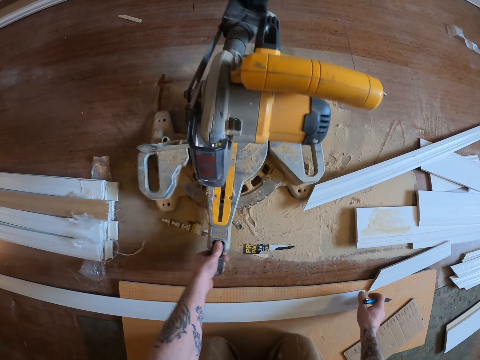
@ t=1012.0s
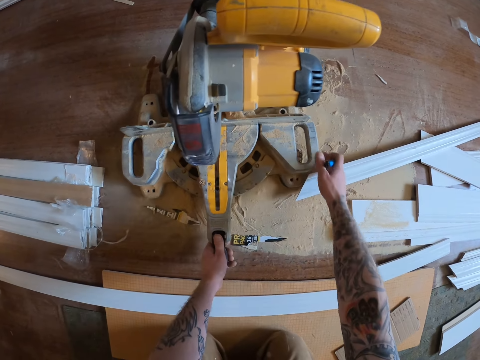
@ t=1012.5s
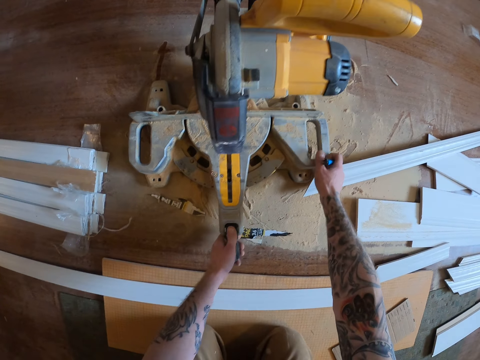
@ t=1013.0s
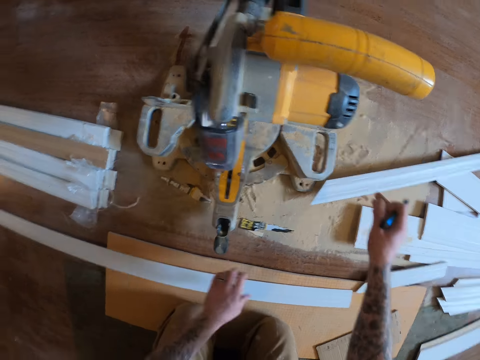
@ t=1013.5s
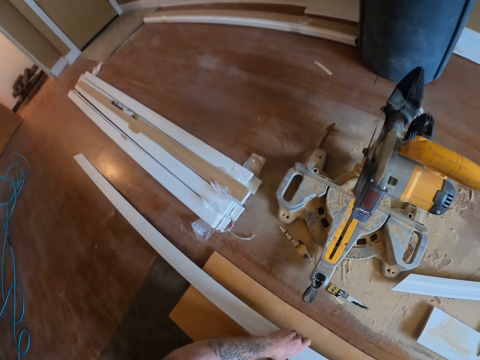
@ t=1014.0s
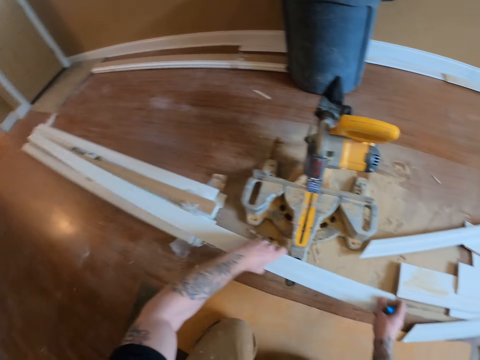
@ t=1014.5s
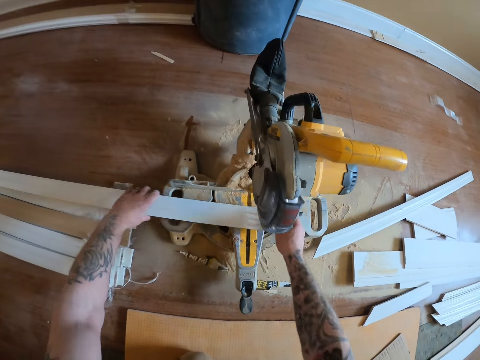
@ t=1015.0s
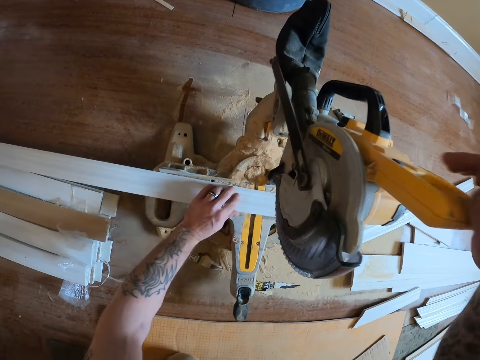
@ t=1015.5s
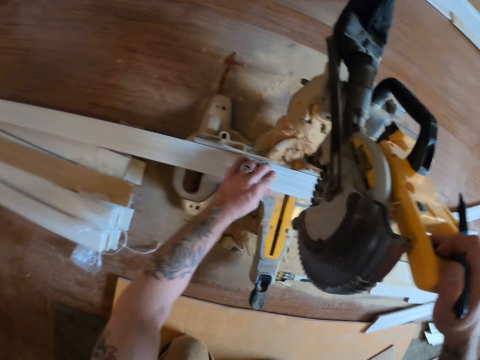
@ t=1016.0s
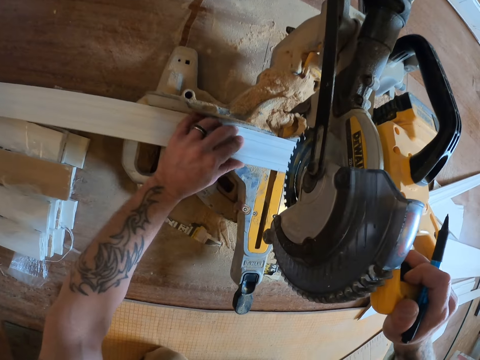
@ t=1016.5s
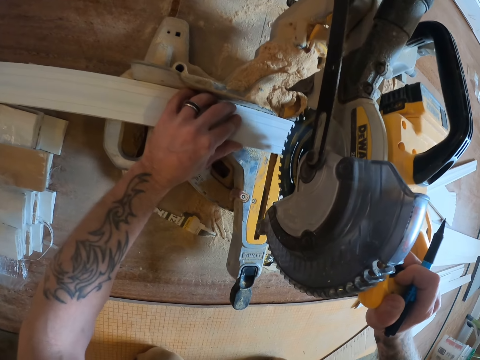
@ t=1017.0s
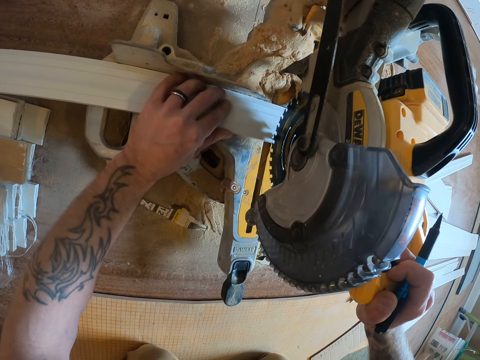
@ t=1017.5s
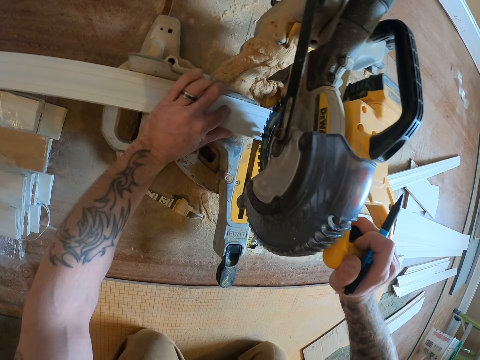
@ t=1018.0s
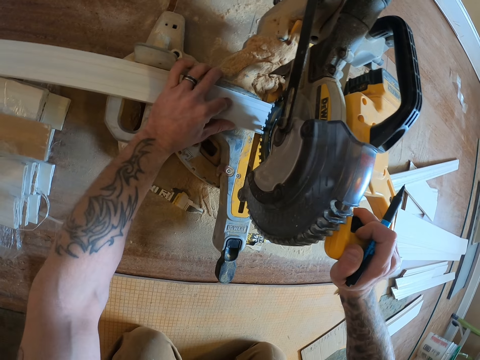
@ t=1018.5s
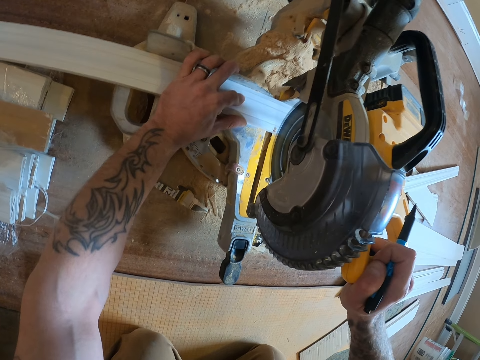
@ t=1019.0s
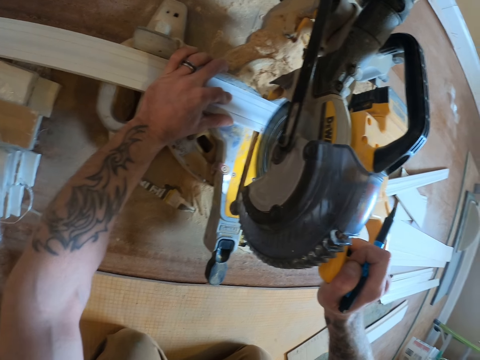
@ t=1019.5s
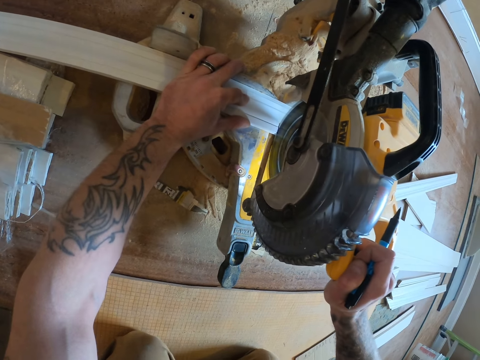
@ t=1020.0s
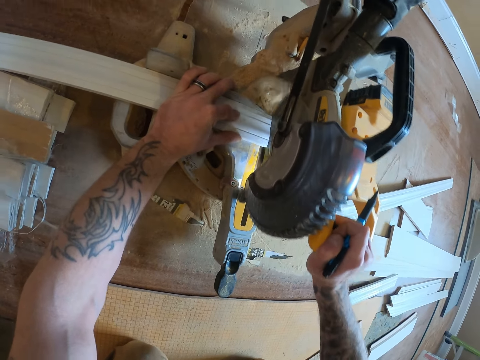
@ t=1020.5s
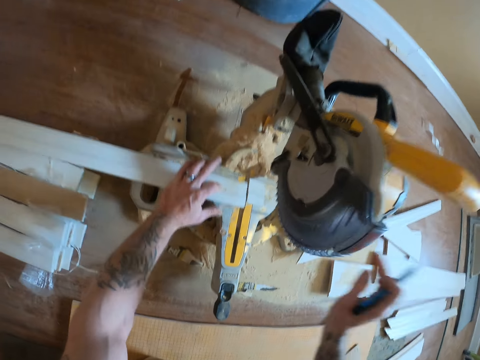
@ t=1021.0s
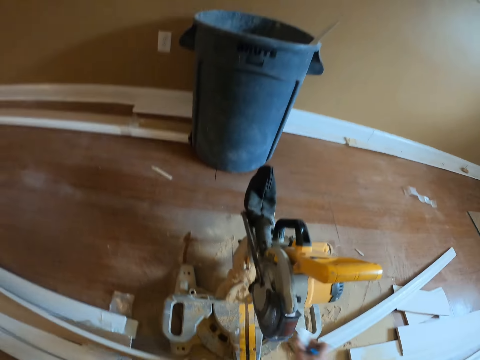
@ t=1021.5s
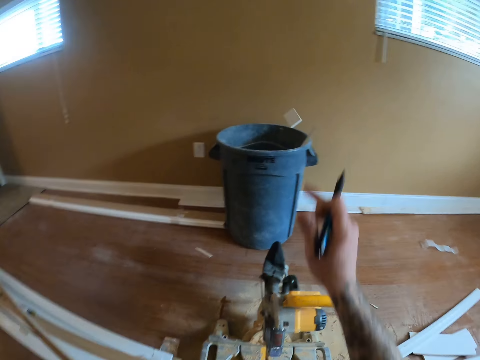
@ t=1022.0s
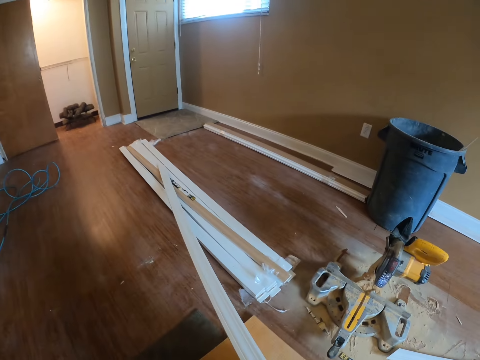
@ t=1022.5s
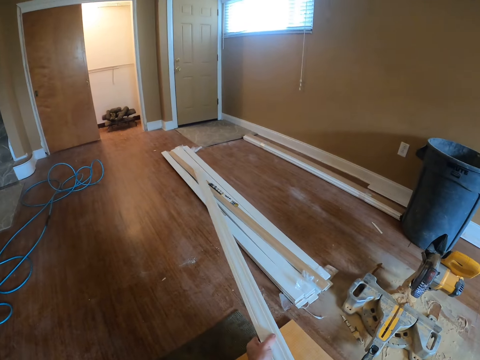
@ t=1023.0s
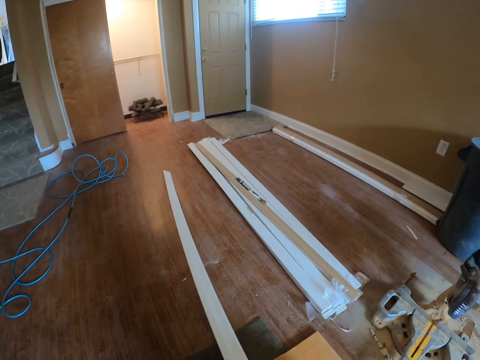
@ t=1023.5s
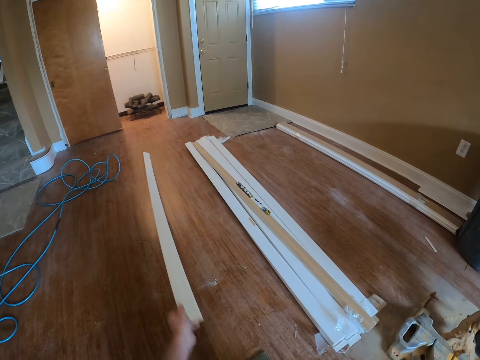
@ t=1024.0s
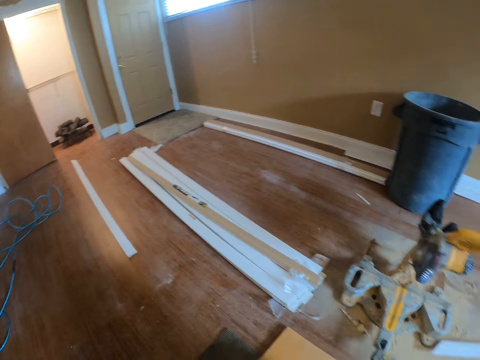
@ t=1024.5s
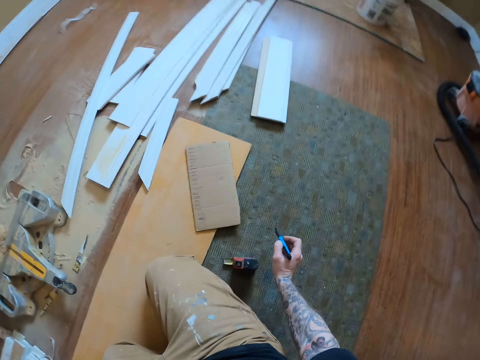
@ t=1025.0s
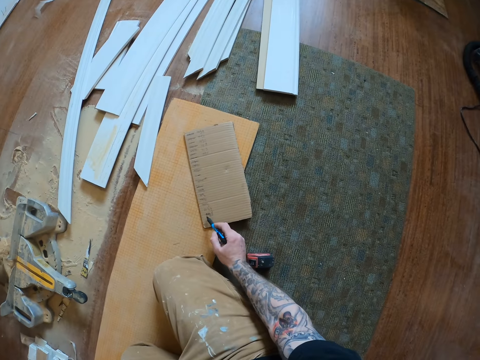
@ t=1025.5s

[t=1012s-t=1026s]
The camera wearer rotates the miter saw or circular saw machine. He holds the extension bar and holds the miter saw handle. He pulls his hand off the extension bar and pulls his hand off the miter saw handle. He picks up a door casing or wood plank and puts the door casing on the miter saw. He pushes the trigger. He pushes the circular saw machine. He cuts the door casing with the mitre. He holds the door casing and lifts the trigger. He picks up a piece of the door casing and throws the piece of door casing in a waste bin. He picks up the wood plank. He pulls the door casing. He puts the wood plank aside. He pushes the door casing.

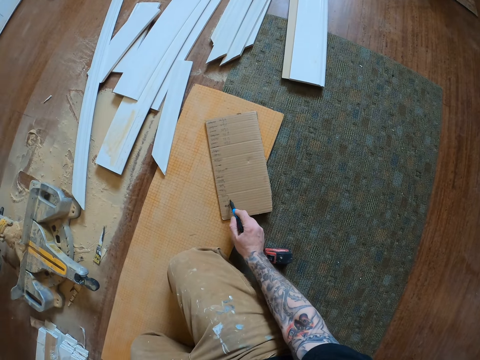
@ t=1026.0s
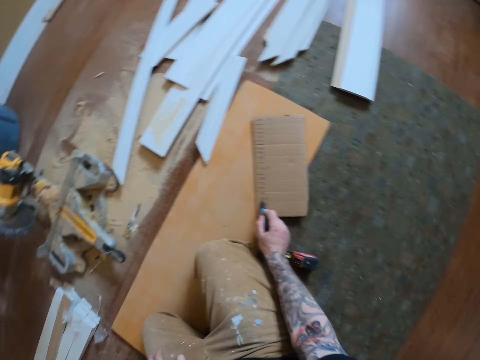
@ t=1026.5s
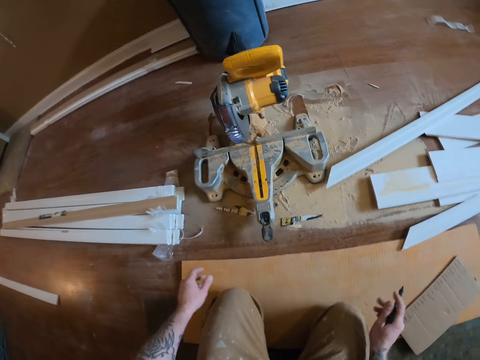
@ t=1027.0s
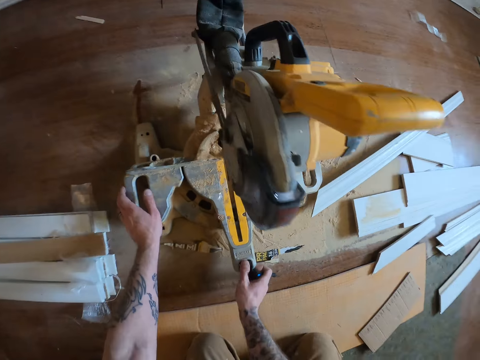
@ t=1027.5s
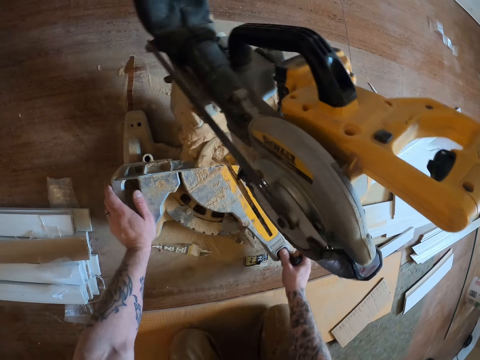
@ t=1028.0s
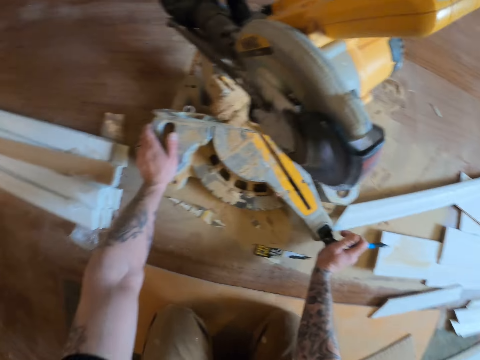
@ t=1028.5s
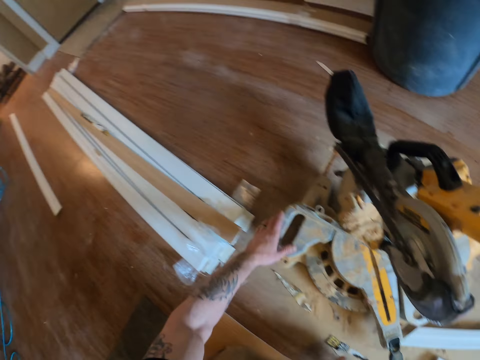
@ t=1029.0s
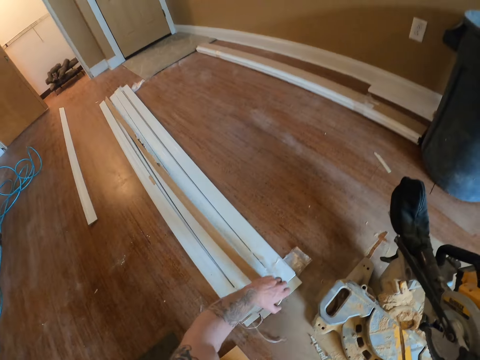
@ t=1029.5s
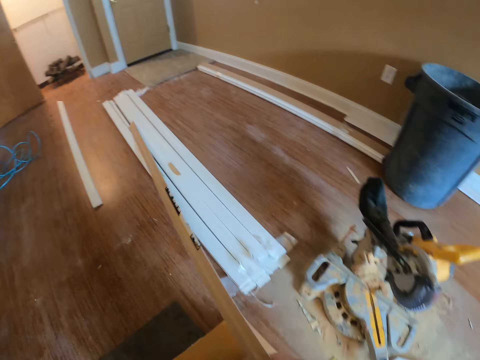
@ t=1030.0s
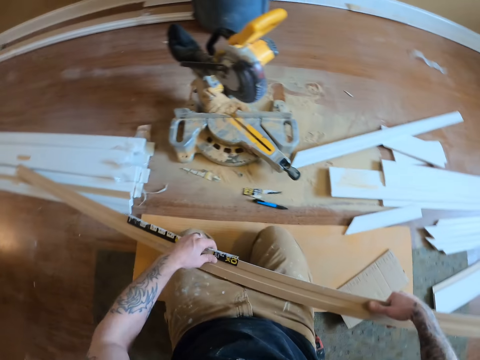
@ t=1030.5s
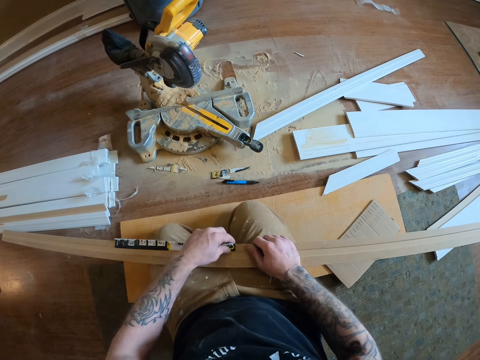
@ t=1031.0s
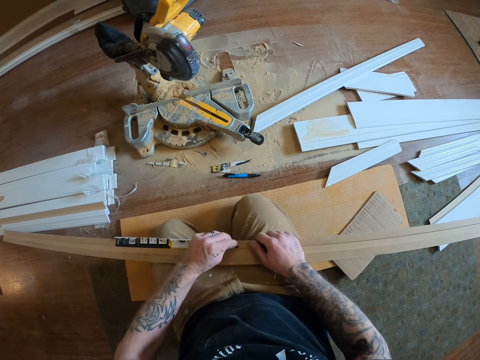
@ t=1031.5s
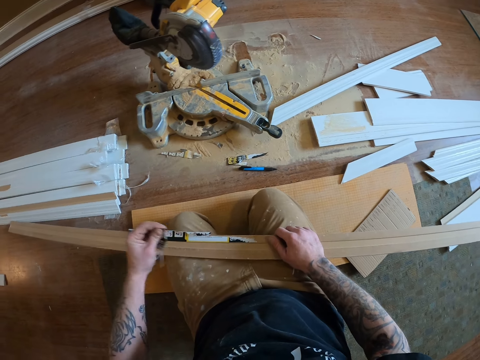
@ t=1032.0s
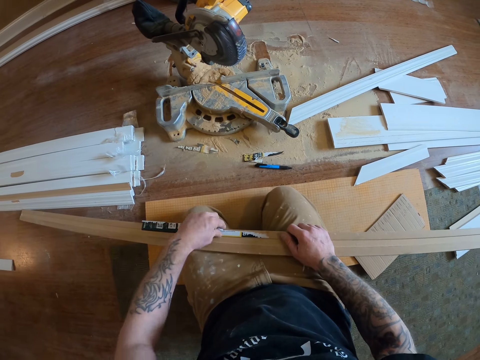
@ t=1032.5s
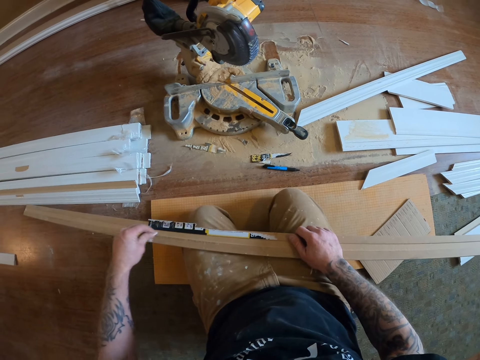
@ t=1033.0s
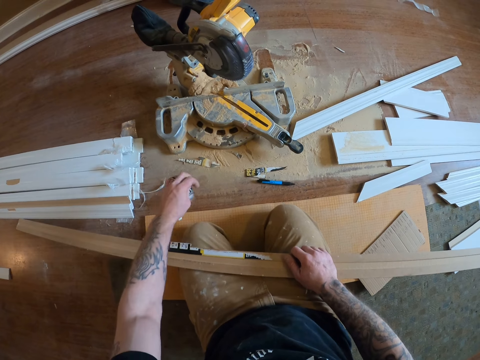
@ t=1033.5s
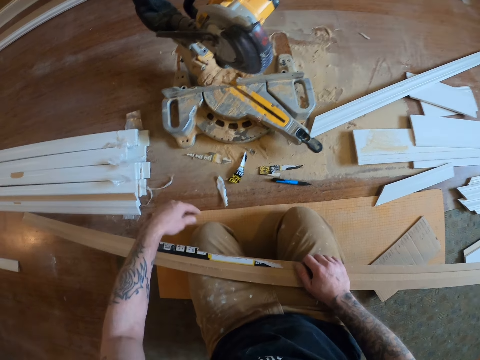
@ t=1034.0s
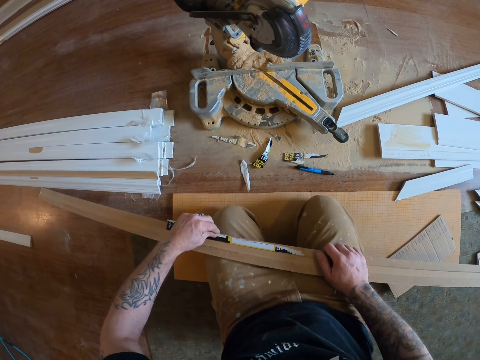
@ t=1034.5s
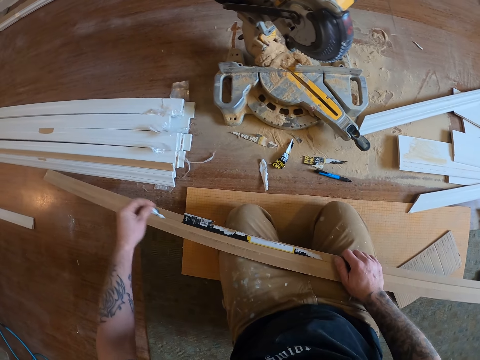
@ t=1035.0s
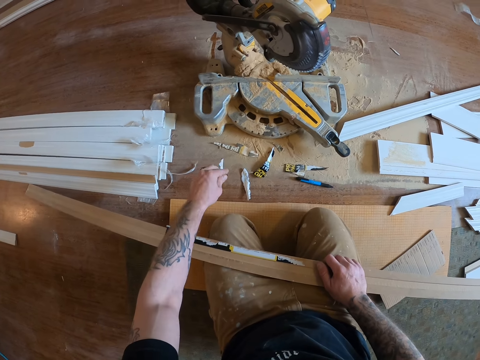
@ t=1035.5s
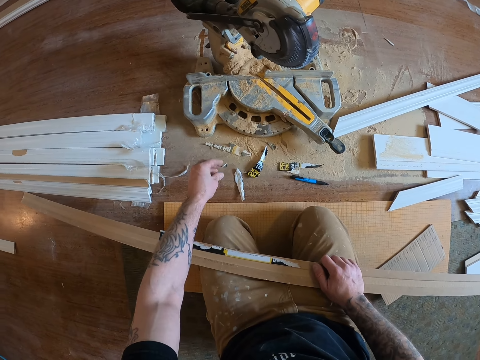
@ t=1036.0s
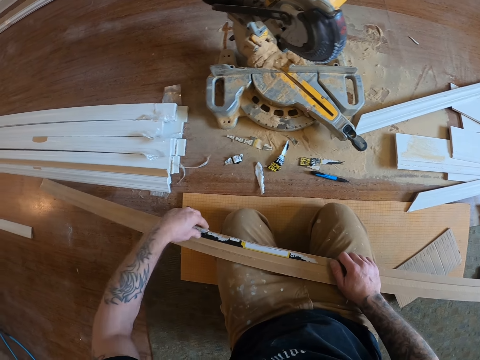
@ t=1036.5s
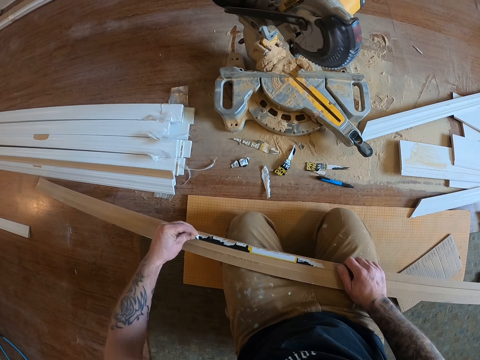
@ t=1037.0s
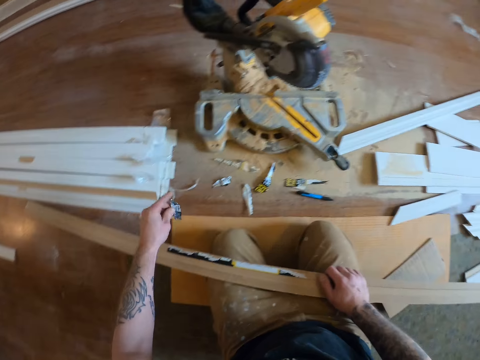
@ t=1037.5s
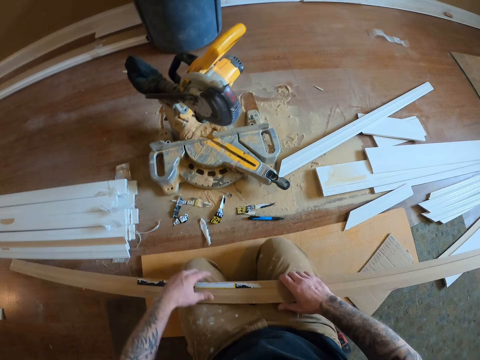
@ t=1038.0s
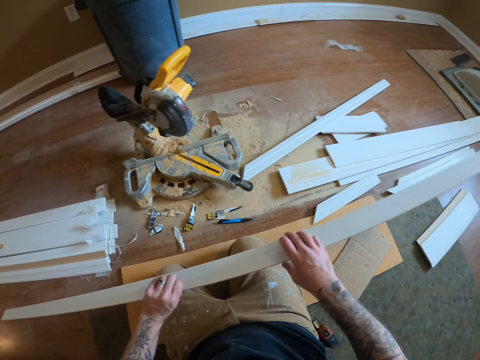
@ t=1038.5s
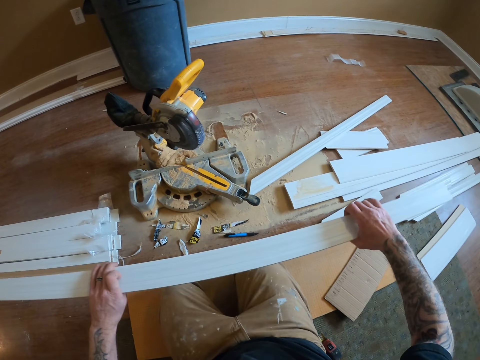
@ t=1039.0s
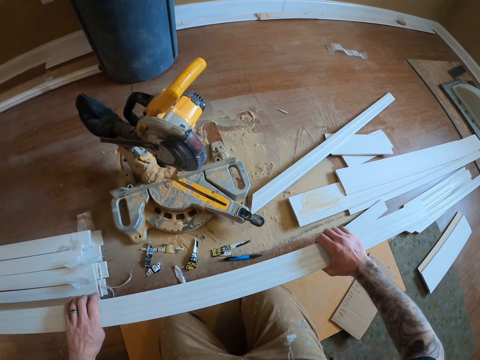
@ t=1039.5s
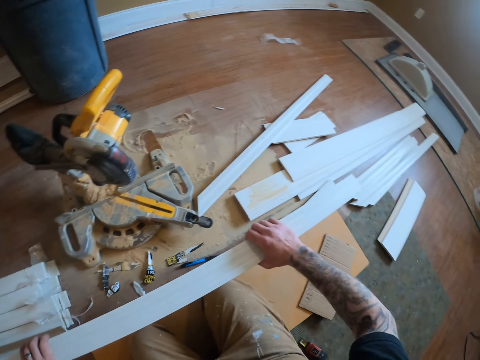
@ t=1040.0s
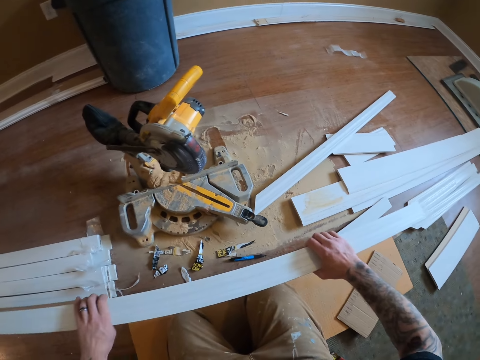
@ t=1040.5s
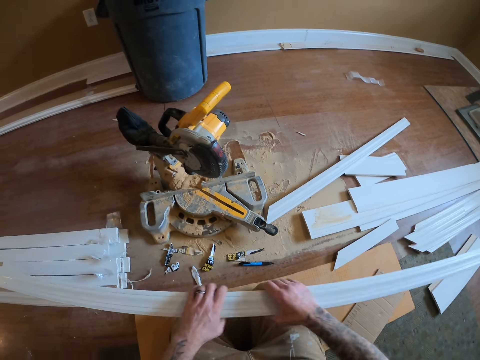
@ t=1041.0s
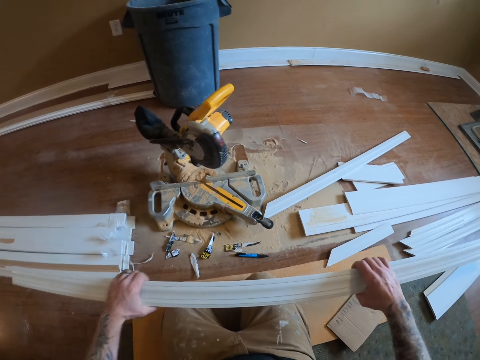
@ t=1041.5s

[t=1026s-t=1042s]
The camera wearer writes on the box with a mark pen. He holds the extension bar. He rotates the miter saw or circular saw machine. He pulls his hand off the extension bar. He picks up a door casing or wood plank. He pulls the door casing. He pulls a door casing sticker and puts the door casing sticker on the floor. He pulls another door casing sticker and puts the door casing sticker on the floor. He pulls another door casing sticker and puts the door casing sticker on the floor. He picks up the wood plank. He flips the door casing. He holds the door casing with both hands.
